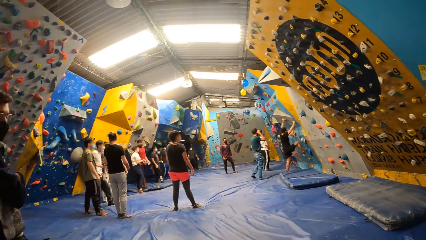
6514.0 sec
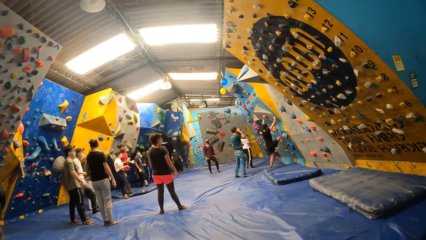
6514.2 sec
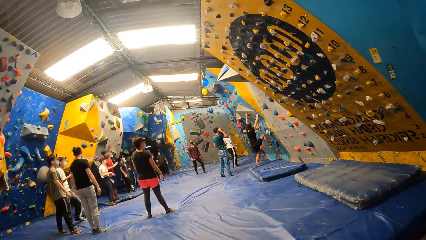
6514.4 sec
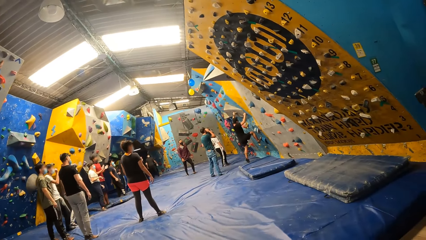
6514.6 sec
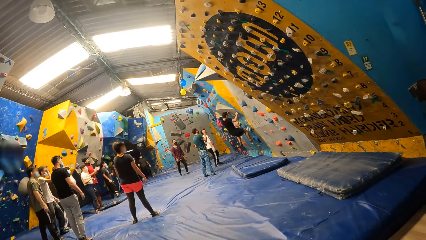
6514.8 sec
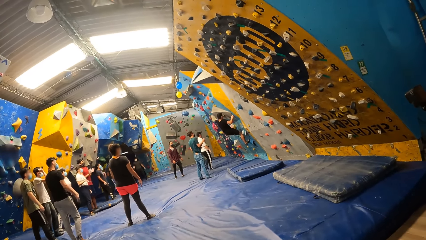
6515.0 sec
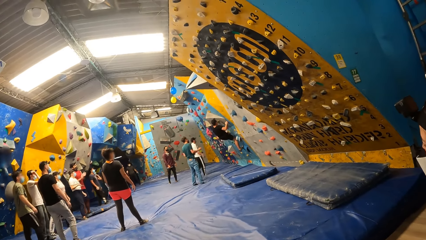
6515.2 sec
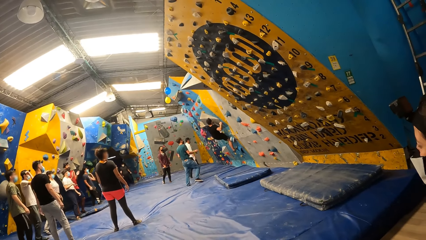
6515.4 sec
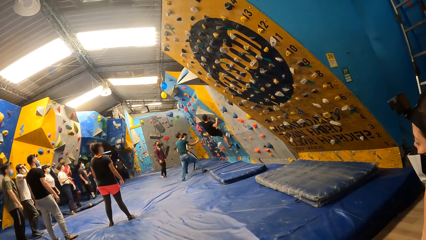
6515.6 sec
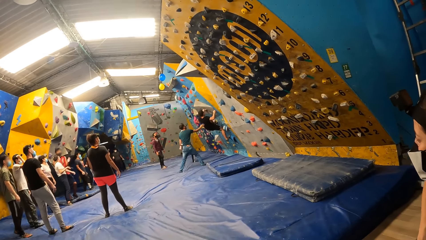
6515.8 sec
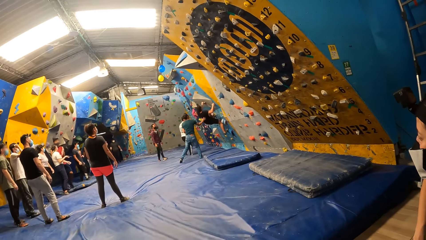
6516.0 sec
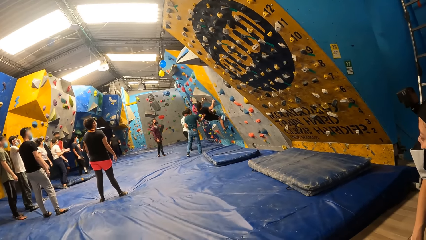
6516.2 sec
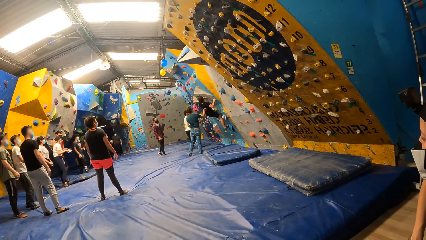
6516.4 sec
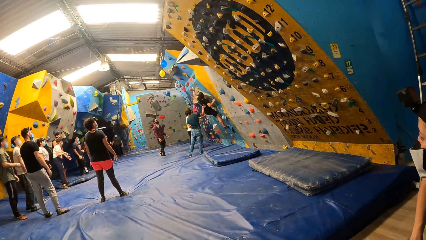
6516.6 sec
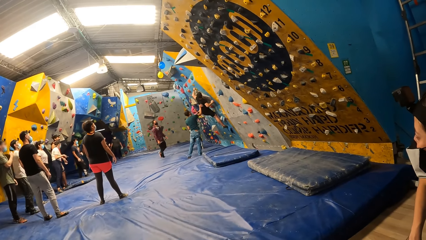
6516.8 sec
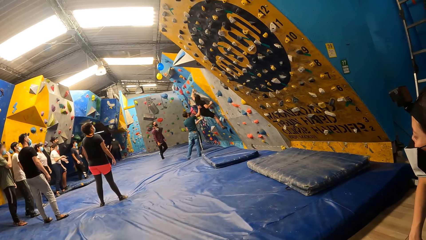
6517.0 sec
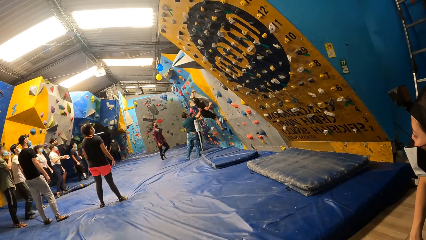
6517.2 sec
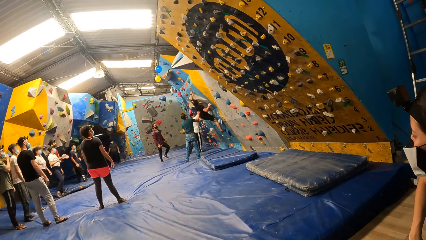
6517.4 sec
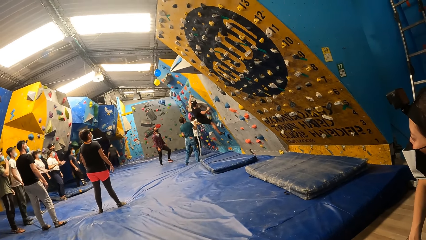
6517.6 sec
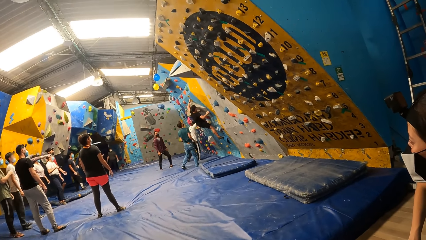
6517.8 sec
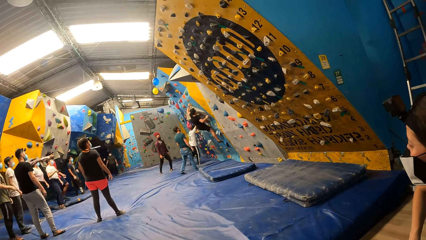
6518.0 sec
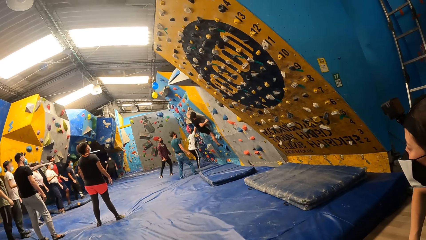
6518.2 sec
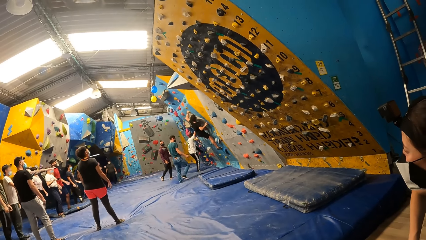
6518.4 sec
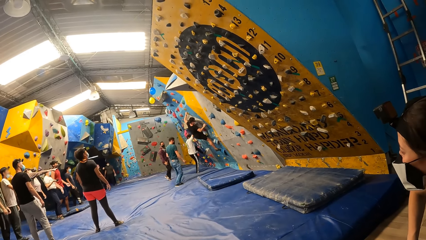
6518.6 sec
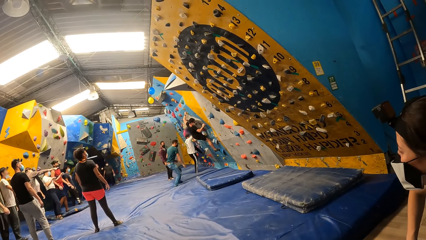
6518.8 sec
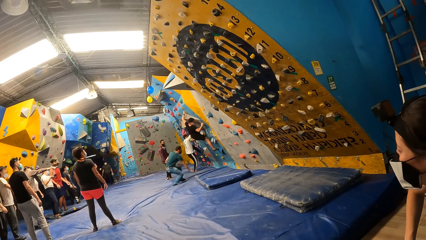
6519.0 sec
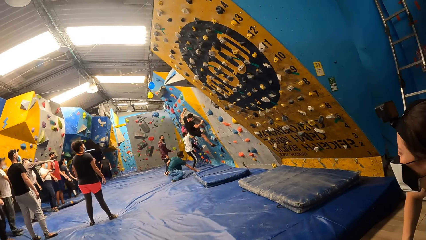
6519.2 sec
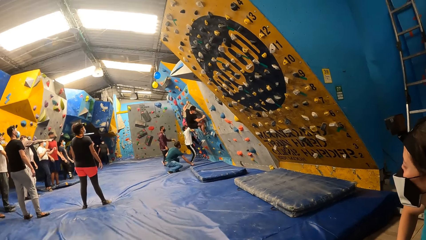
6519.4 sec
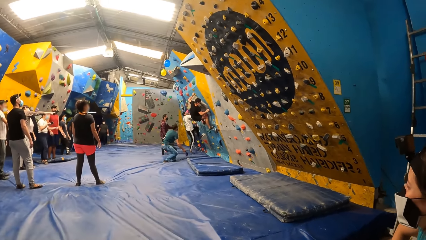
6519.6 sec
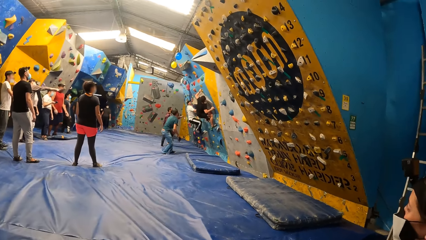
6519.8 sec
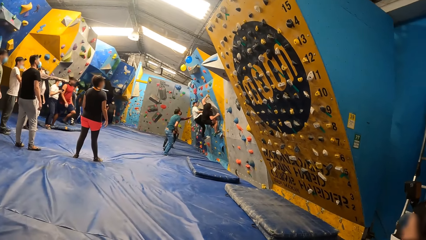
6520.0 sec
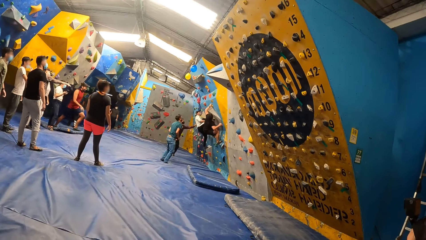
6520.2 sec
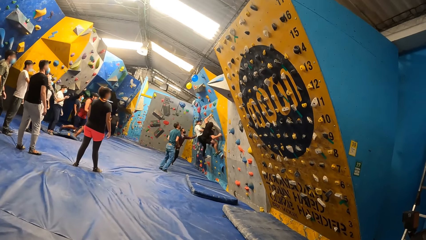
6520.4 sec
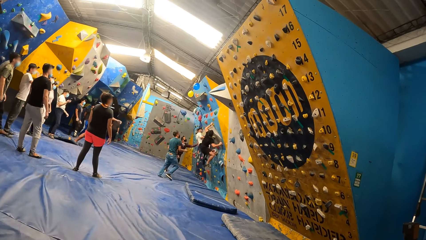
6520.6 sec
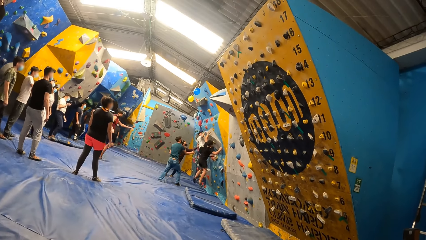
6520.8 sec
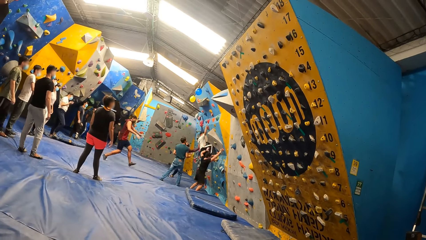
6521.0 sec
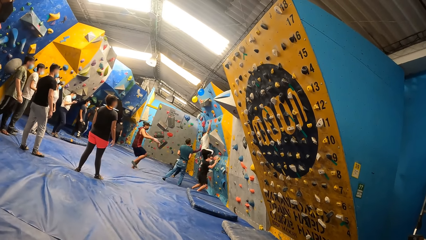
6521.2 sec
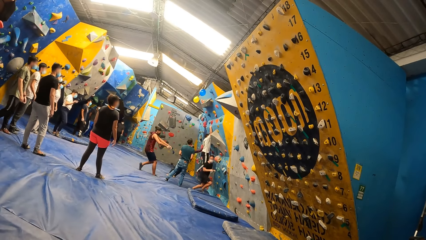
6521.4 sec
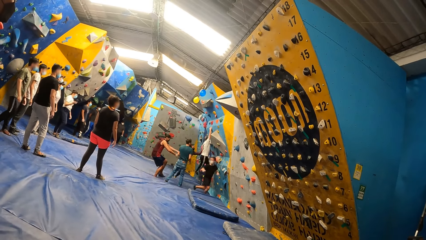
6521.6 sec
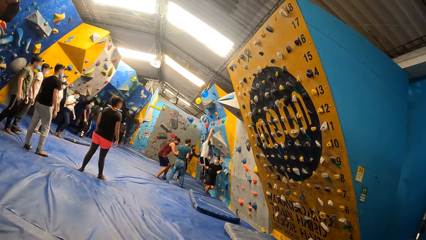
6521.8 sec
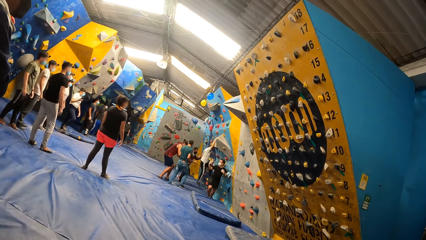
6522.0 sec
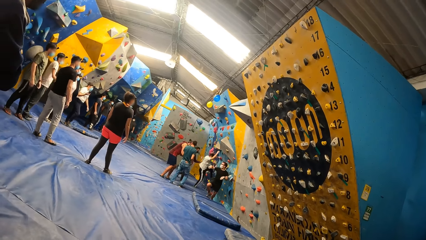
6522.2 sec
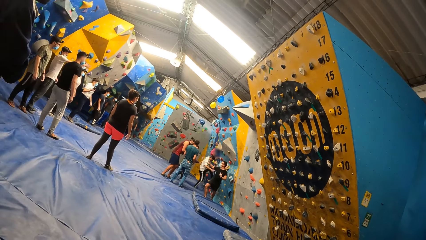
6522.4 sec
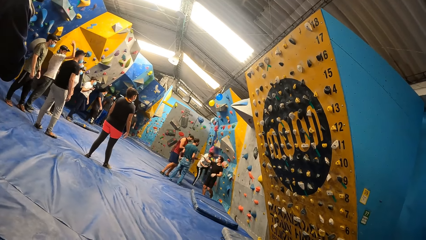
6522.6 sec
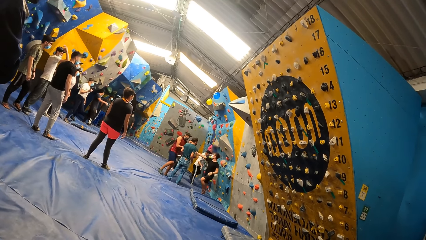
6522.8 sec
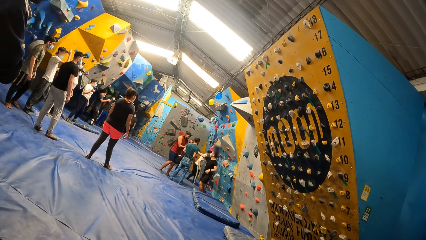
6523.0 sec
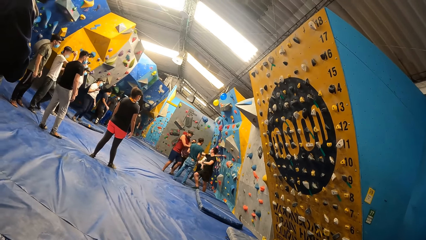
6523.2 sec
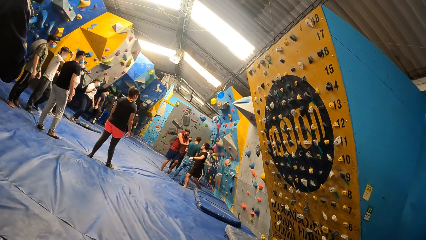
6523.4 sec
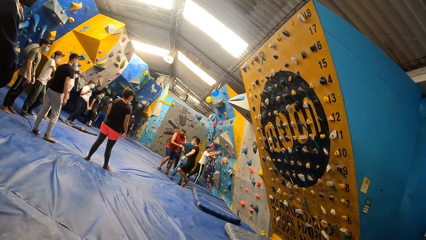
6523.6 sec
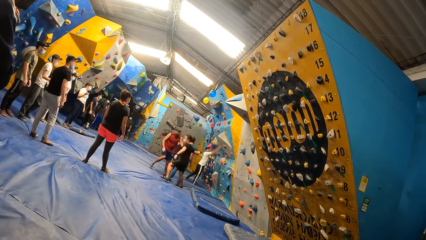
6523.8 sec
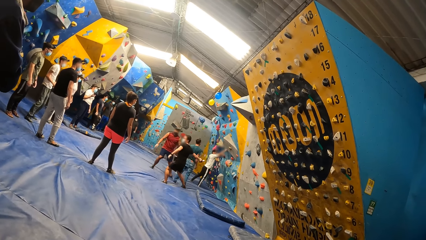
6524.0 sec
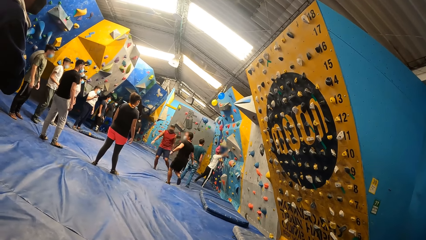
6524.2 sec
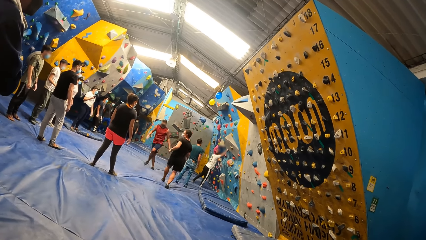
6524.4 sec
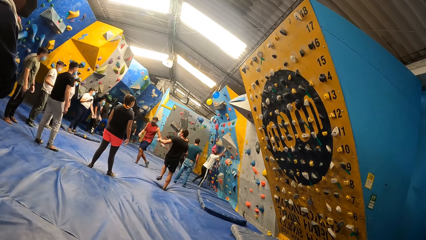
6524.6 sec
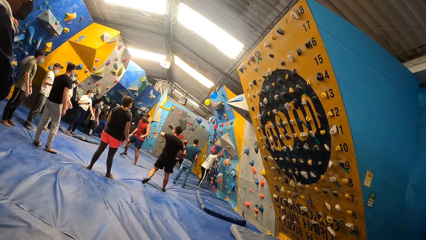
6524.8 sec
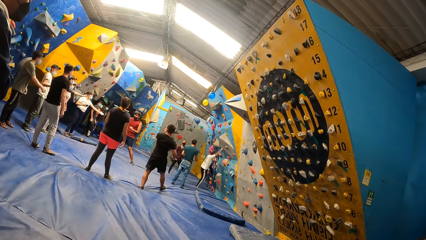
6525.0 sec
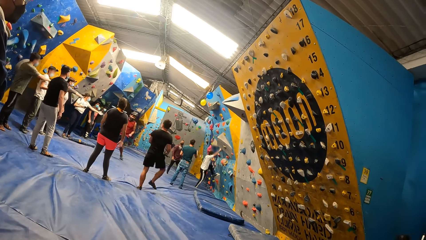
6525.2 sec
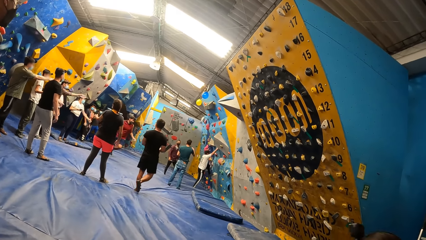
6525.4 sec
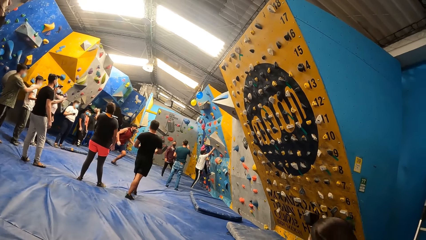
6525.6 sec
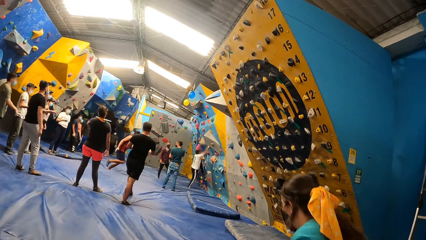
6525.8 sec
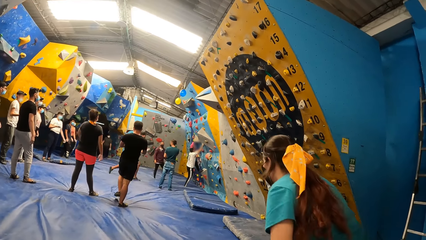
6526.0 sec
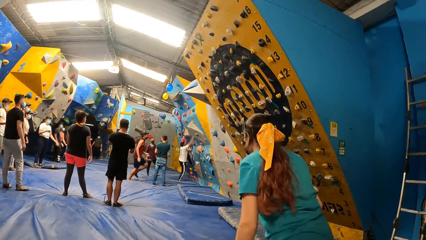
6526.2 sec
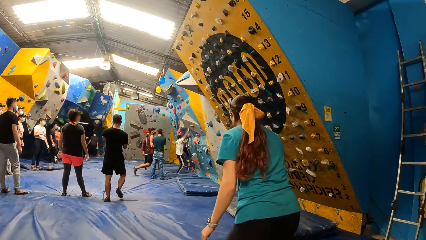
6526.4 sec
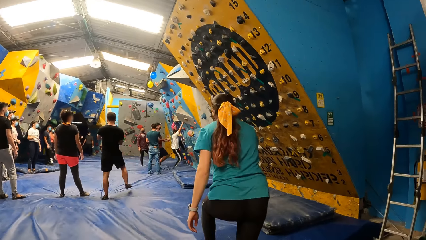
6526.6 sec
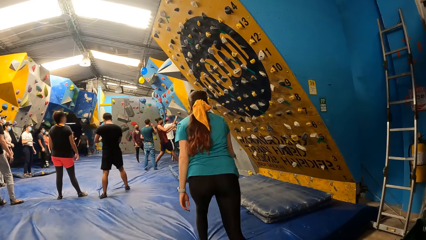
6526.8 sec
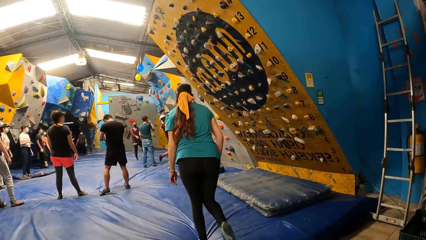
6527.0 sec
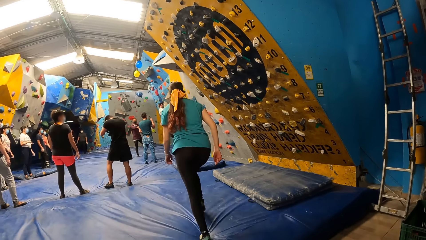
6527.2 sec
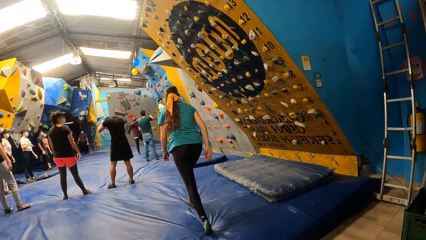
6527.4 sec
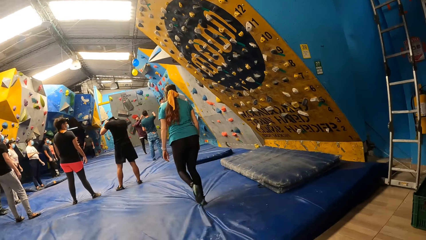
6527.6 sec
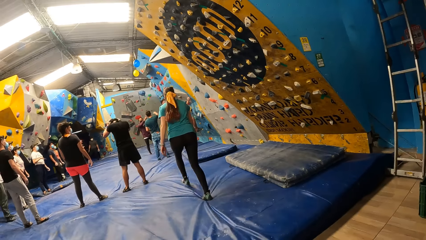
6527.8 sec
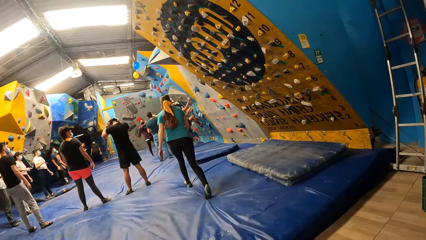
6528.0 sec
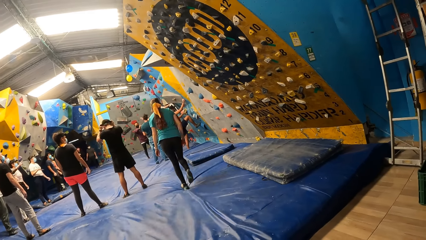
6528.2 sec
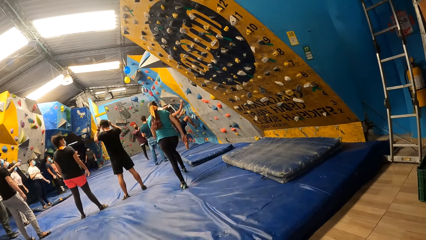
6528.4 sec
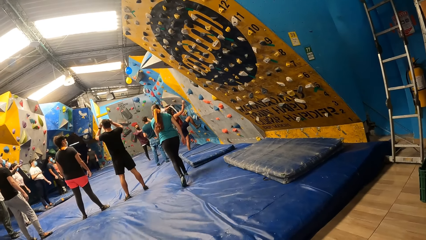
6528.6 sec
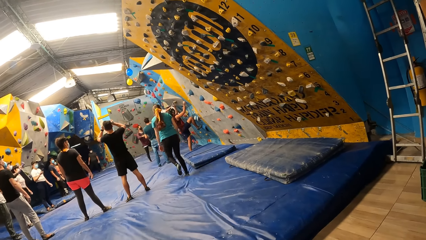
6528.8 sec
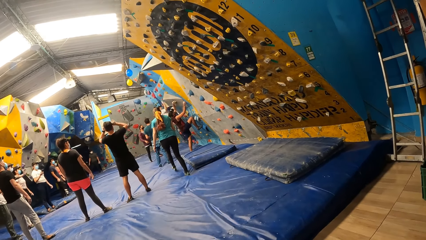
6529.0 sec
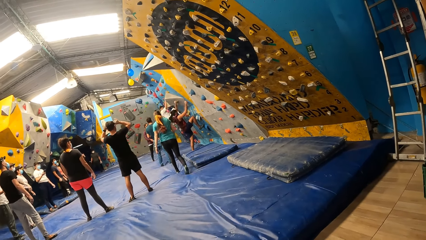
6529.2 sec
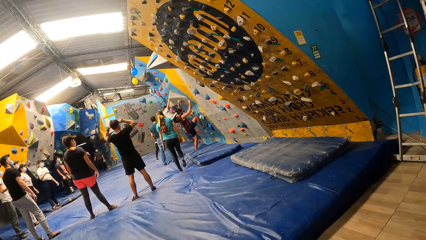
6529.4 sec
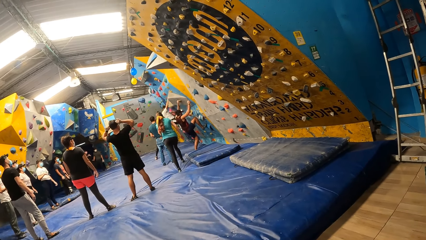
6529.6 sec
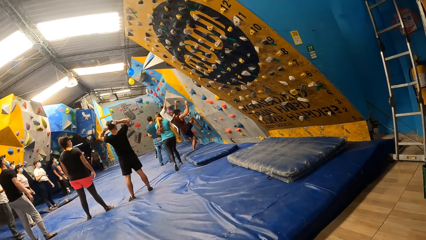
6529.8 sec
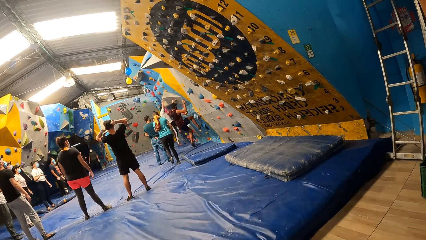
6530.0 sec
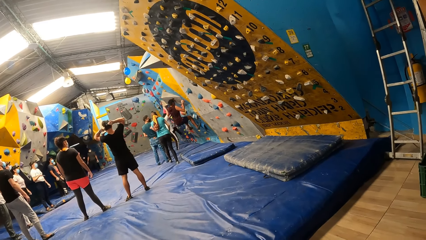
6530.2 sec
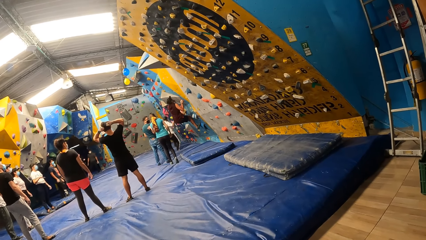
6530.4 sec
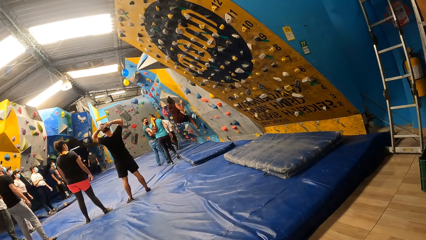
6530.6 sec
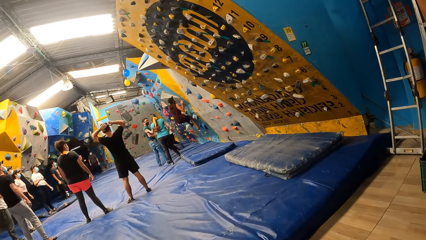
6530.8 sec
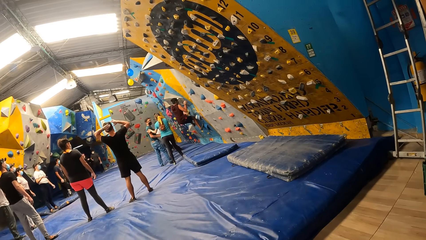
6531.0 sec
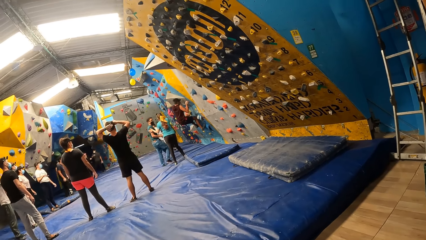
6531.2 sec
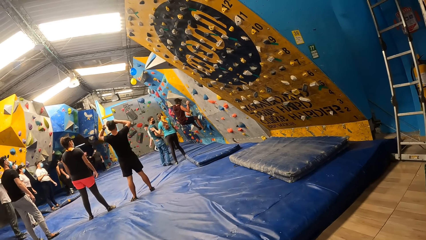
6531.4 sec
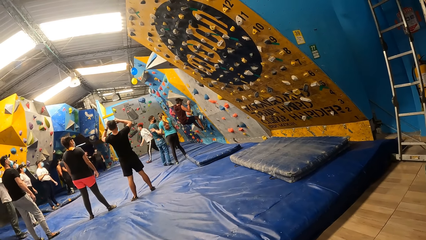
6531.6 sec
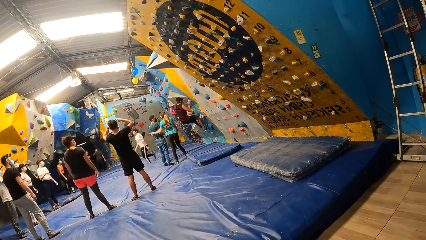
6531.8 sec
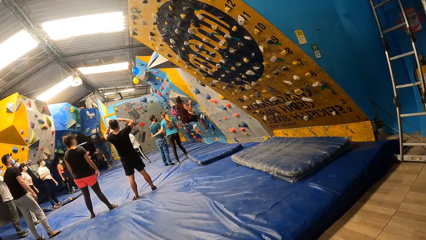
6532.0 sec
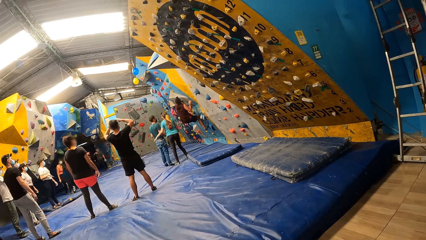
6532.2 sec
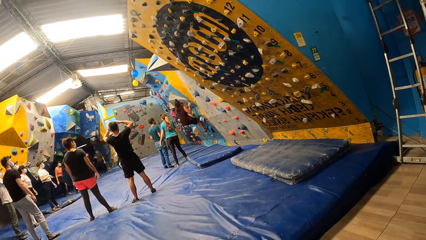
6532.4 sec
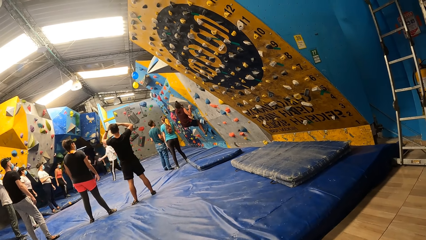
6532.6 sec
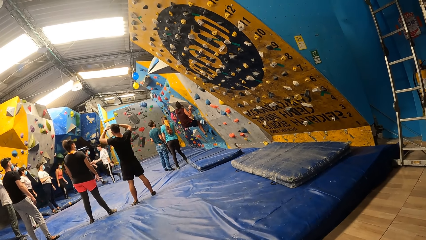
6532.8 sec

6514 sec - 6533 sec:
A man boulders the wall. Another man interacts with the first man. The other man picks up a headcam on a trampoline with his right hand. A third man boulders the wall. A fourth man interacts with the second man. The first man collects the headcam from the second man with his right hand. The fourth man boulders the wall. The first man wears the headcam on his head with his hands. A woman interacts with the second man.
